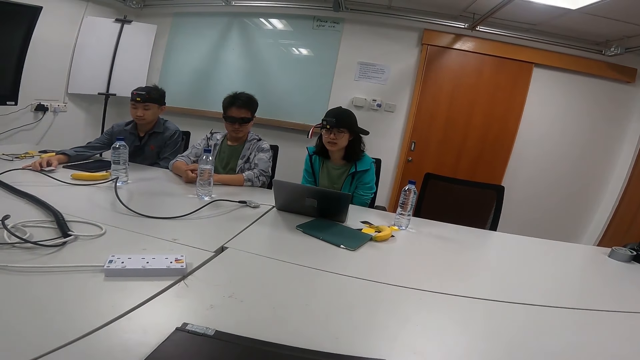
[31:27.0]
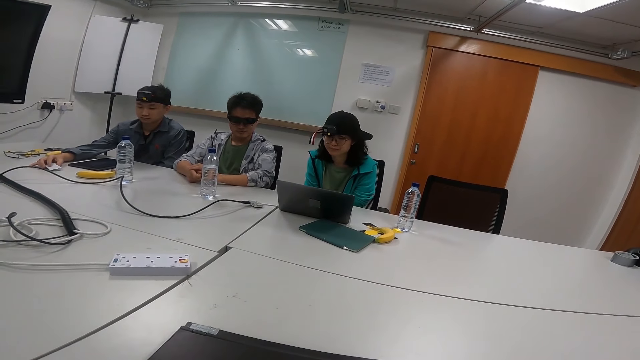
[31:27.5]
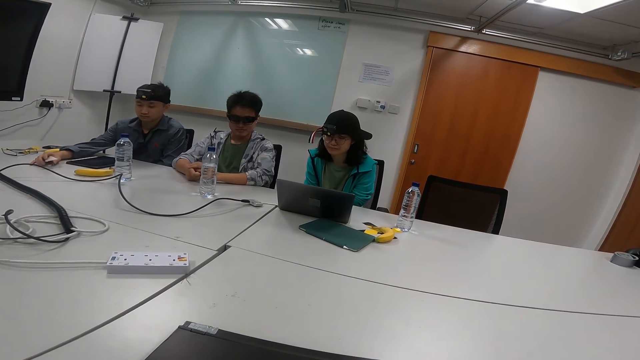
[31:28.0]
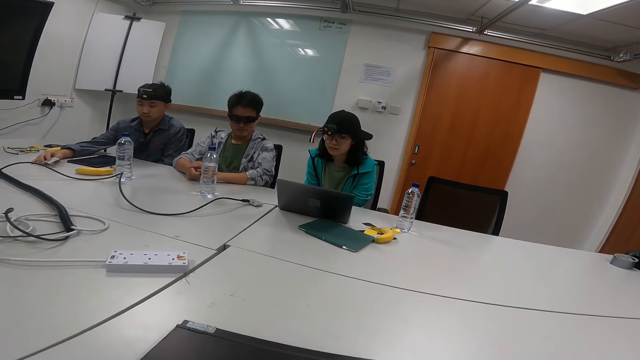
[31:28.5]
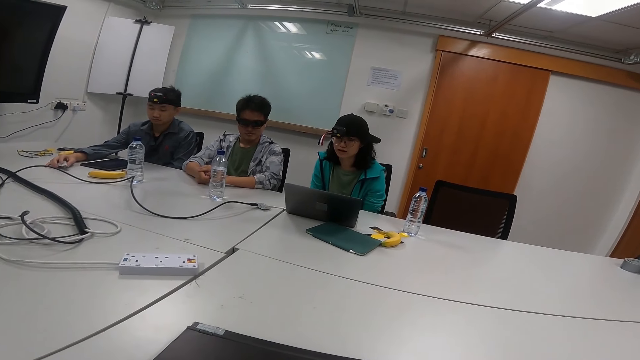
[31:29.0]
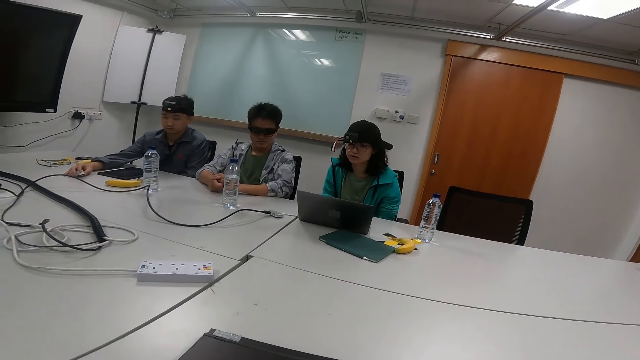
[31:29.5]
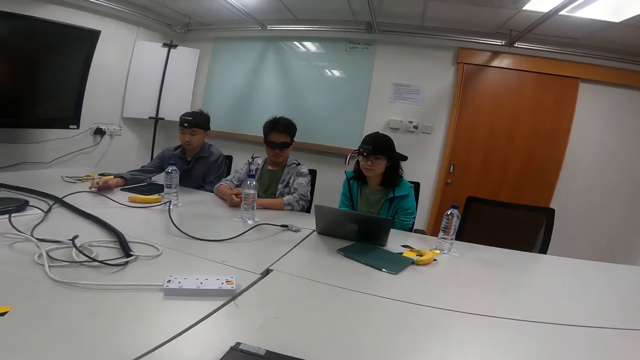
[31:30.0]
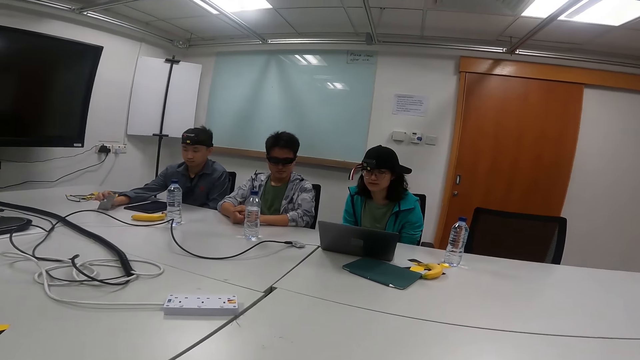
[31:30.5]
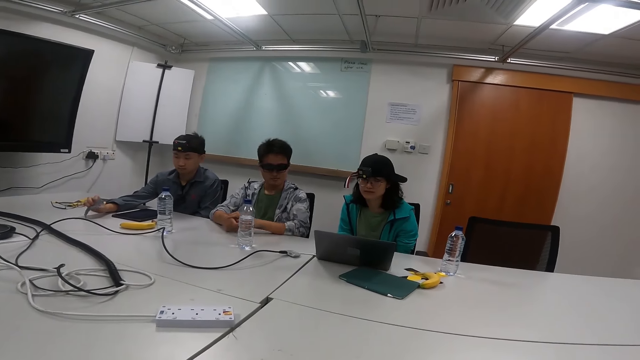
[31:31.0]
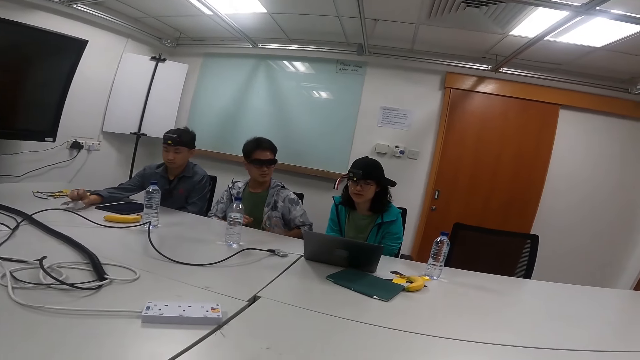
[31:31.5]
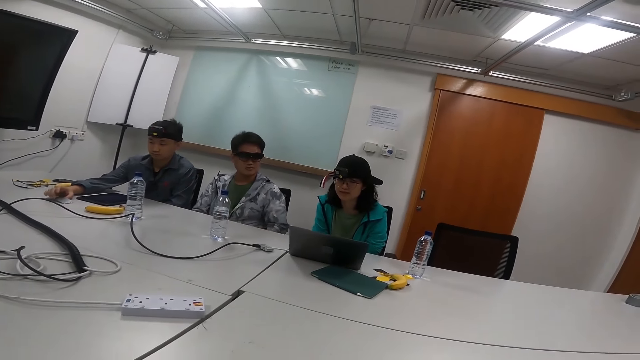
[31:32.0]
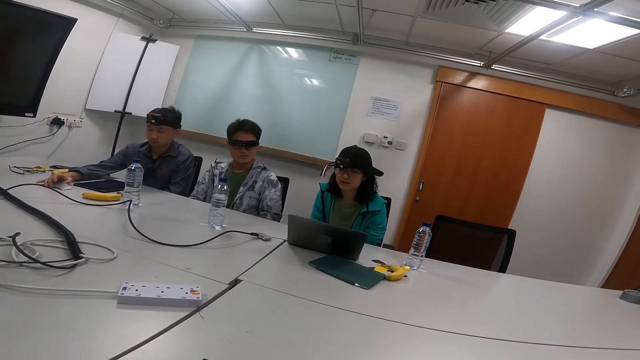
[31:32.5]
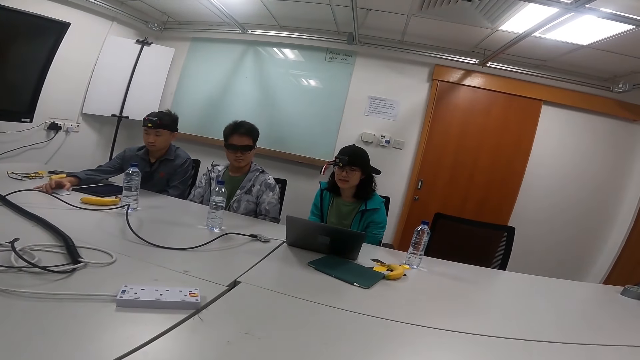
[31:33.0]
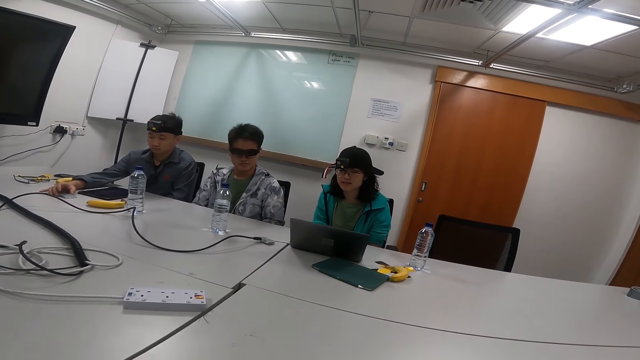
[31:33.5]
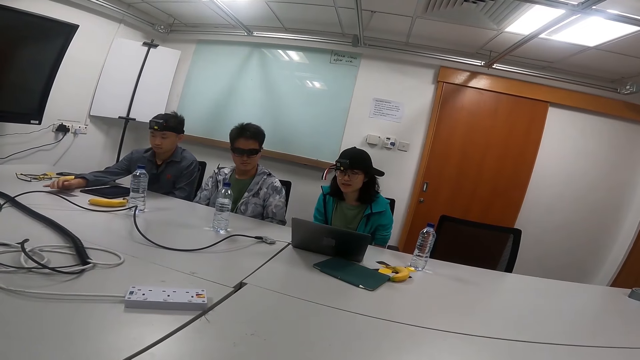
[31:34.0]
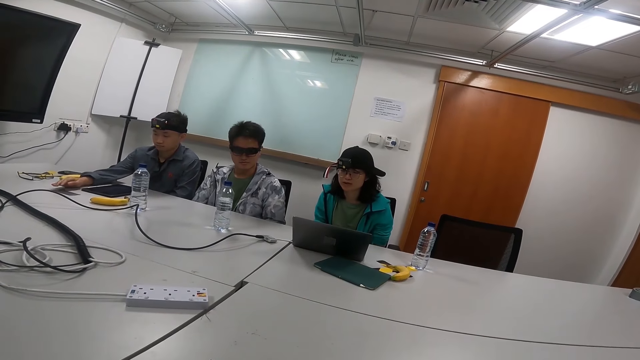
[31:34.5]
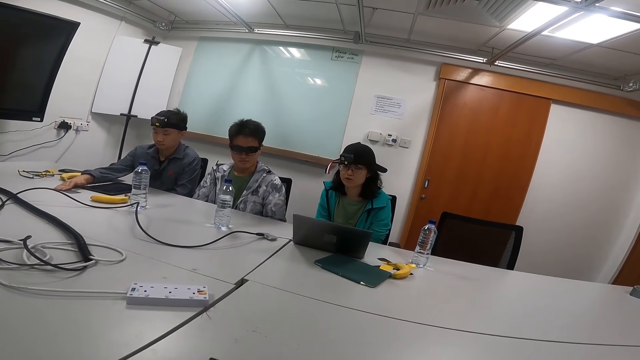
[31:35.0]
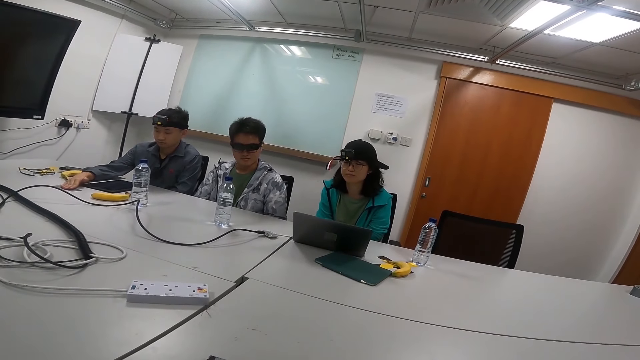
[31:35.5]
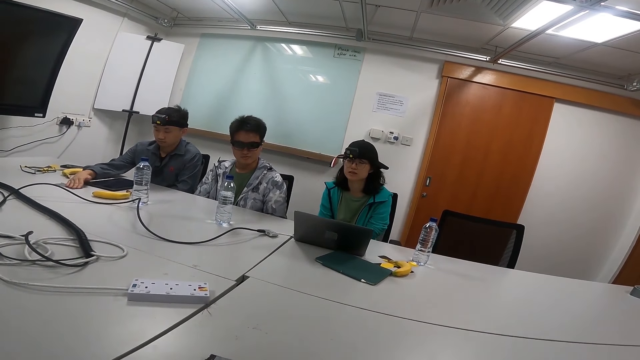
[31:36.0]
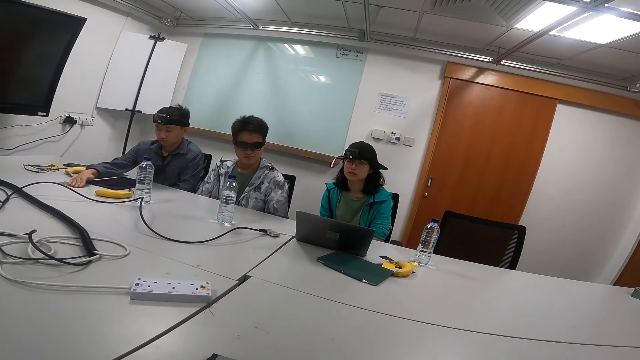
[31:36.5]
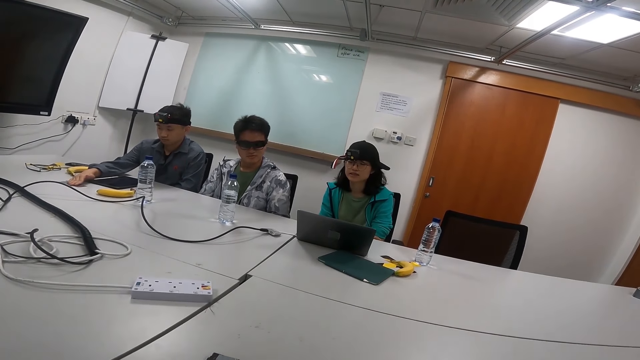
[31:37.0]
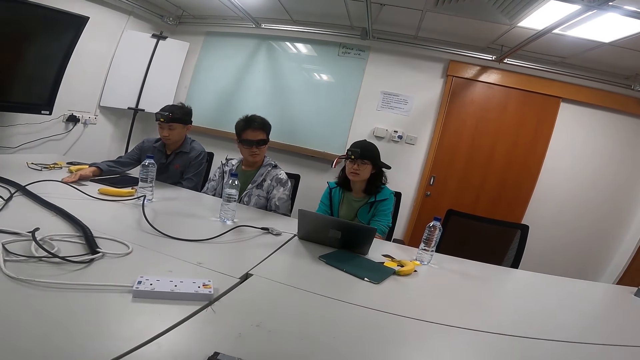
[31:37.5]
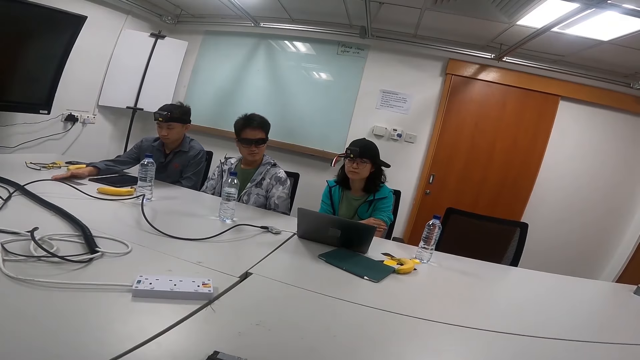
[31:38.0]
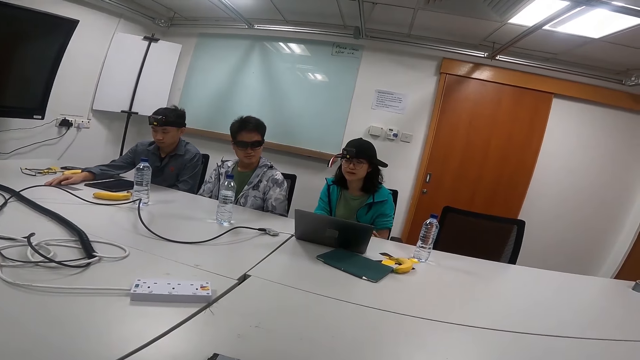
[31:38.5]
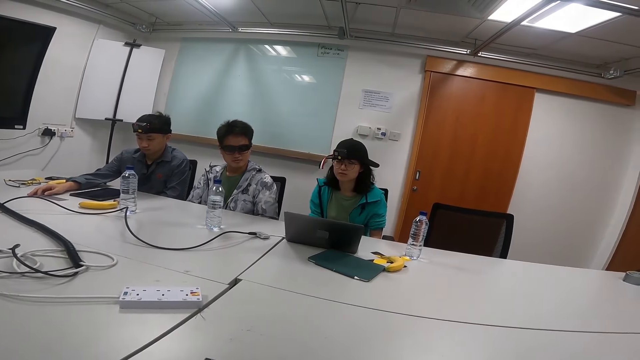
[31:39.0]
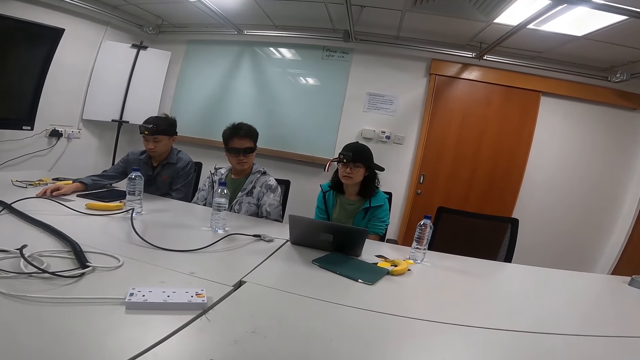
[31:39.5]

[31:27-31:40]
A person touches the card on the table.

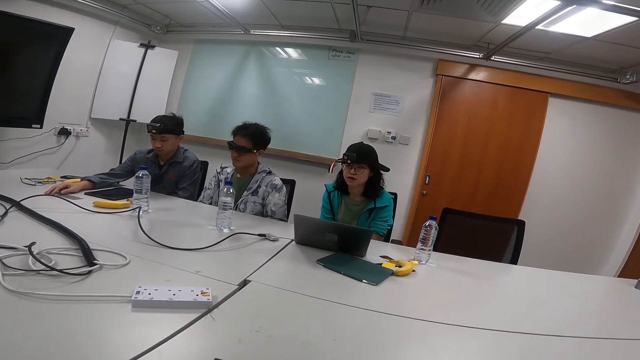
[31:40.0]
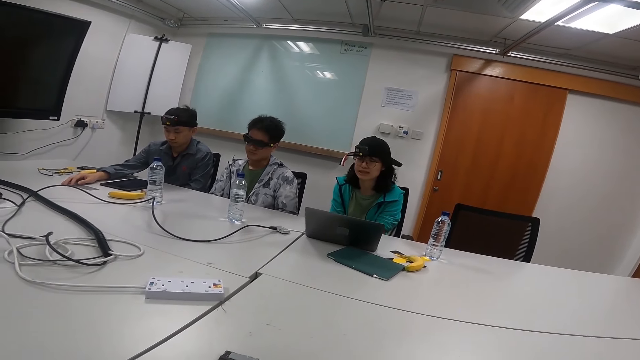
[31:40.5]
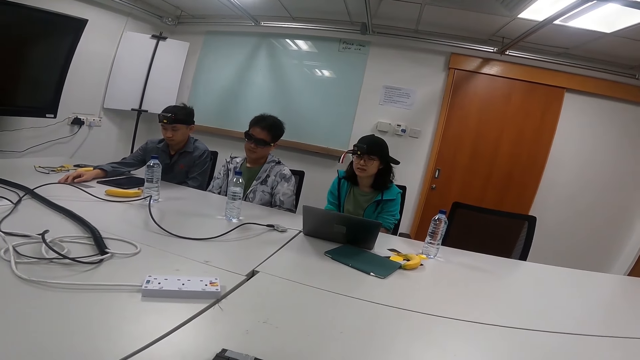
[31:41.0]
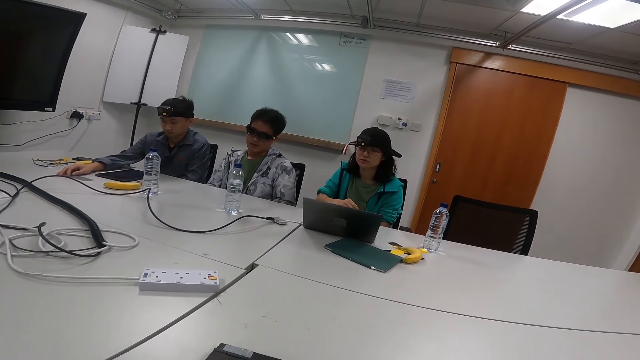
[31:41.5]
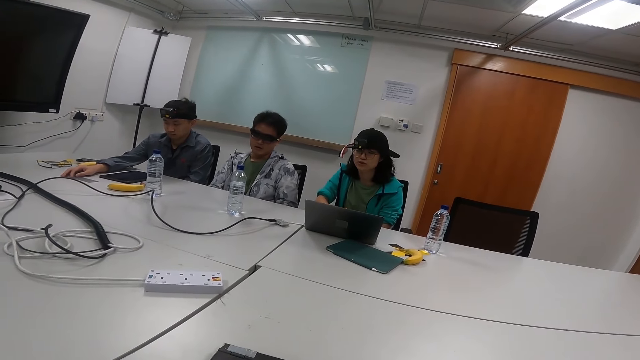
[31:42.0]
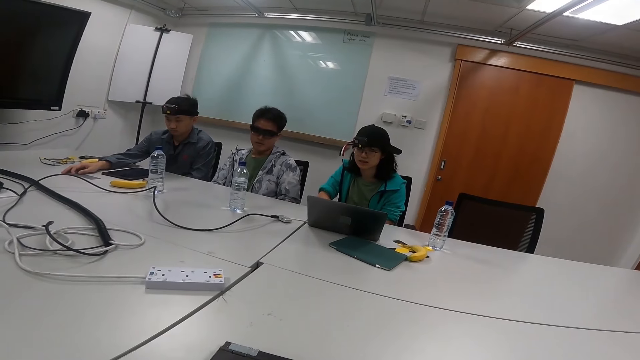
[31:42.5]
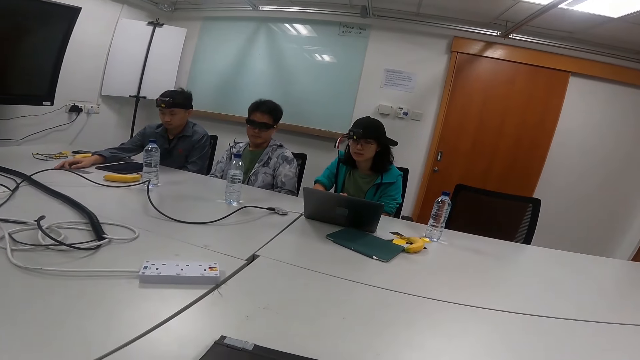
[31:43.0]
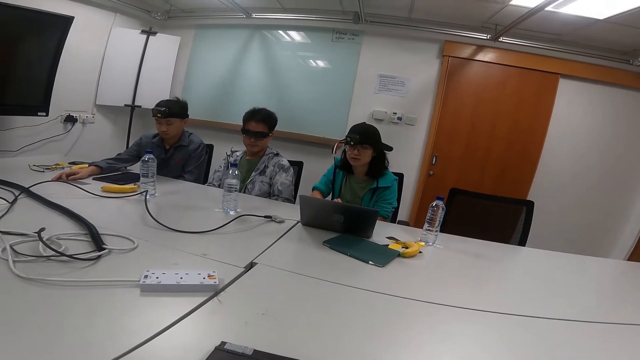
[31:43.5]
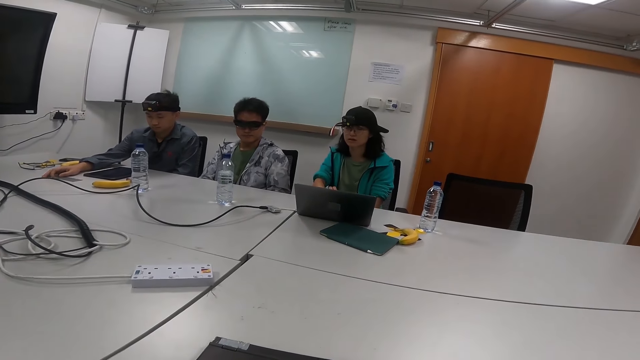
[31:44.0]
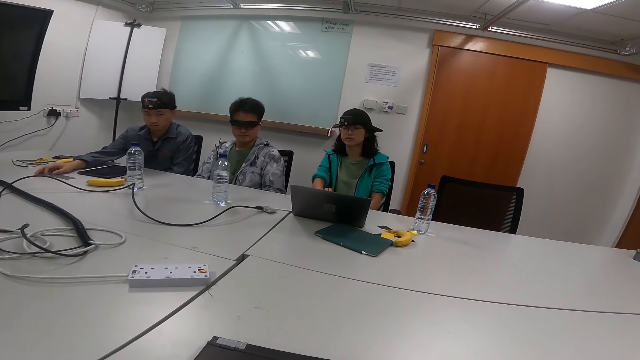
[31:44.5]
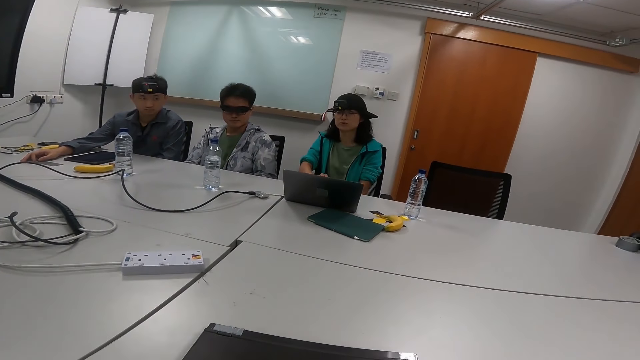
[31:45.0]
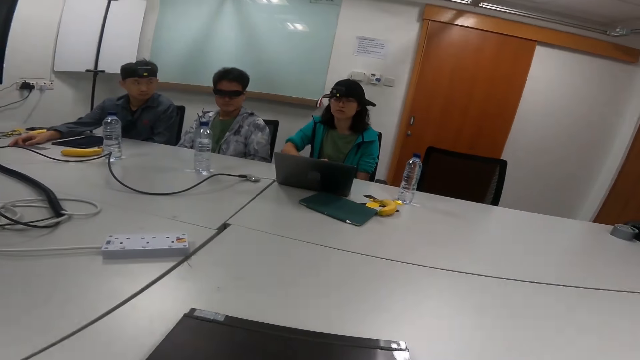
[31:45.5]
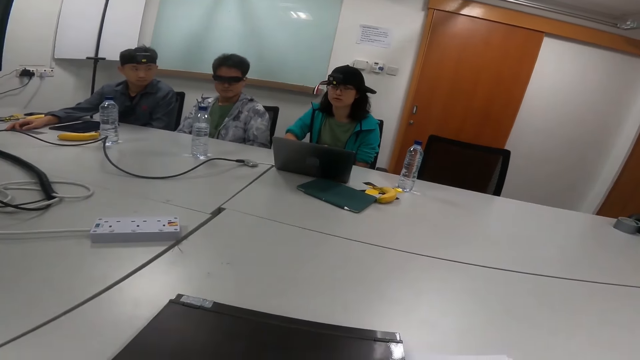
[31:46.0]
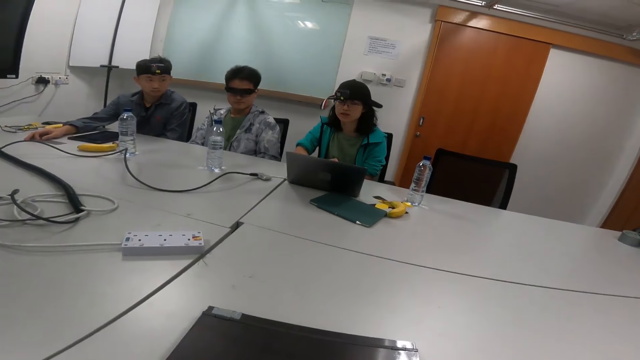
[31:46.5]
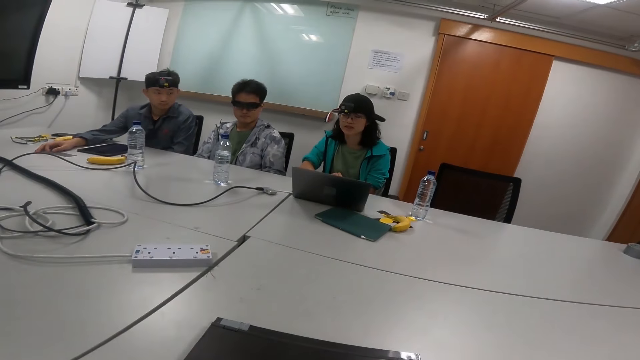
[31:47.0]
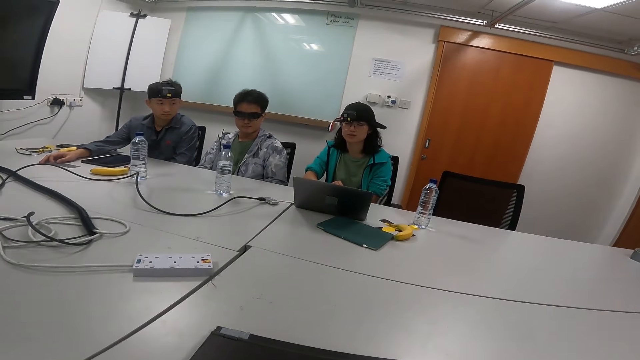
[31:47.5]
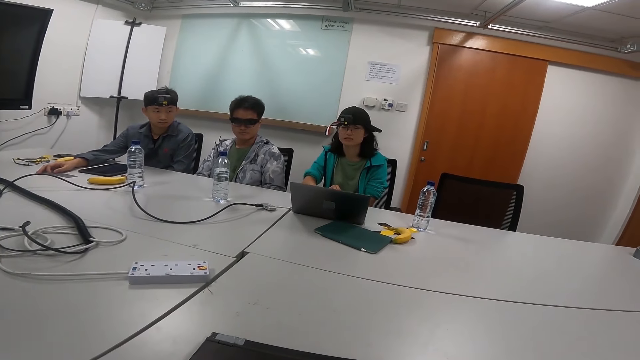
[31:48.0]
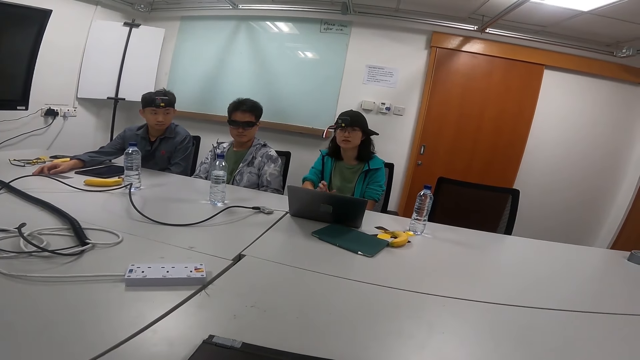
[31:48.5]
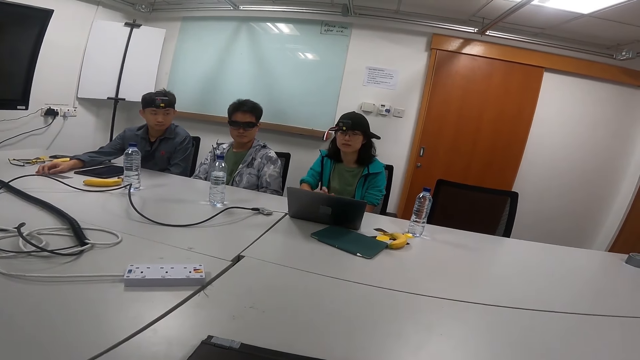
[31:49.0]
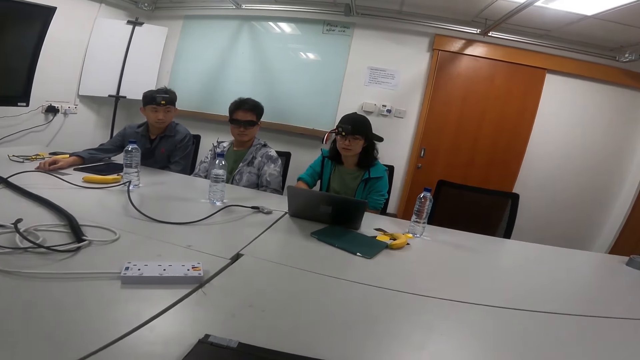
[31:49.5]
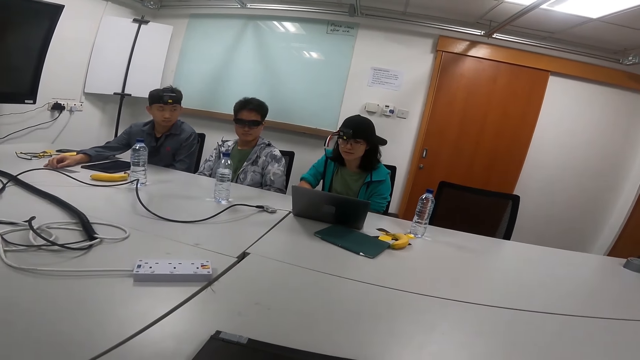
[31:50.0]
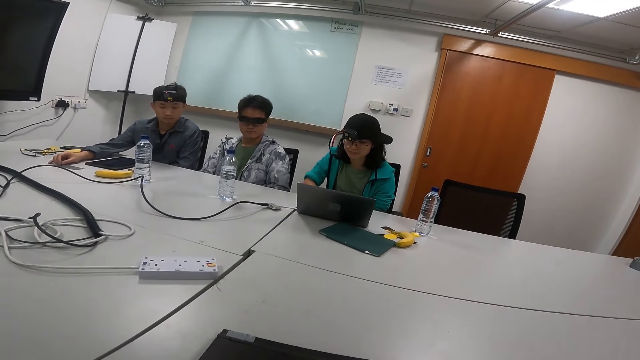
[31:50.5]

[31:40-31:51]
A person reads on the laptop.
